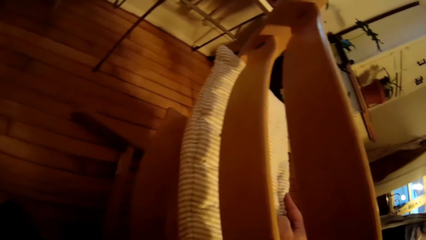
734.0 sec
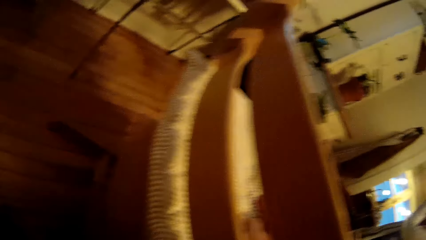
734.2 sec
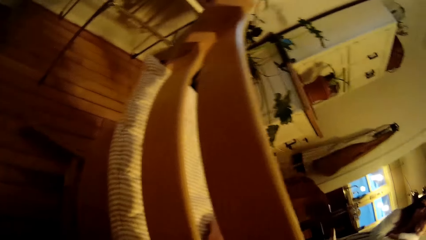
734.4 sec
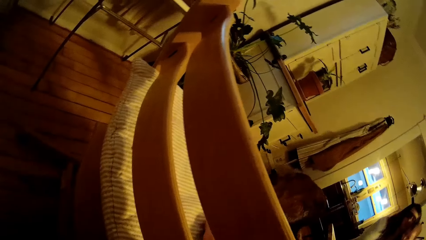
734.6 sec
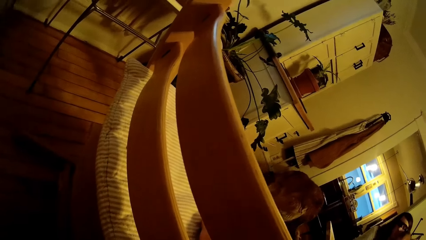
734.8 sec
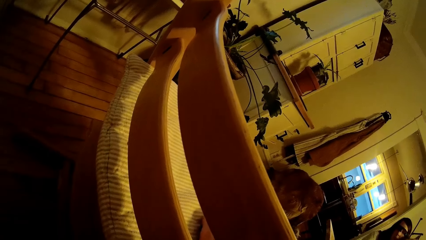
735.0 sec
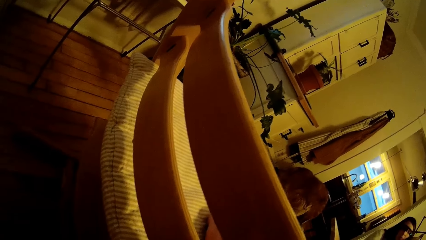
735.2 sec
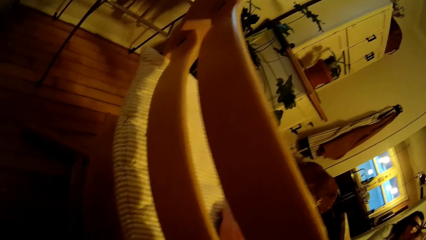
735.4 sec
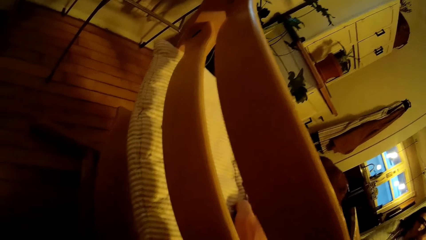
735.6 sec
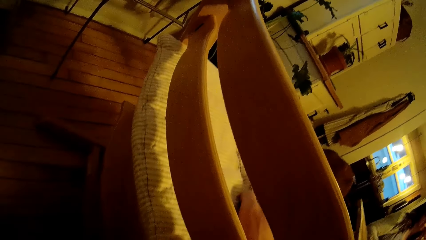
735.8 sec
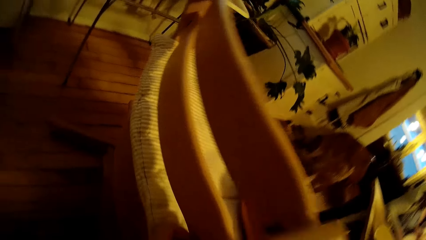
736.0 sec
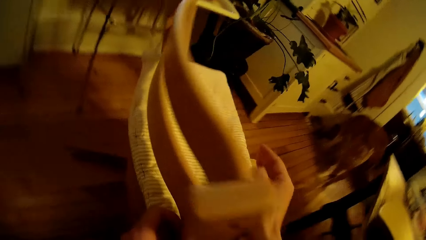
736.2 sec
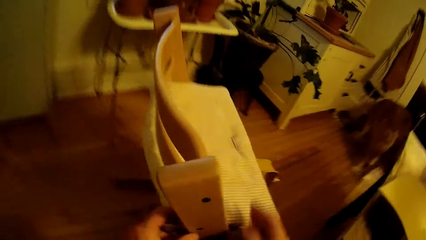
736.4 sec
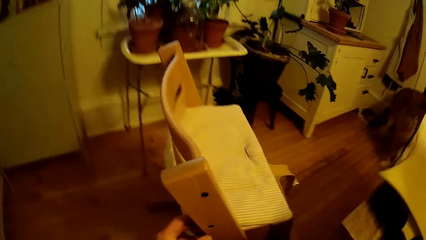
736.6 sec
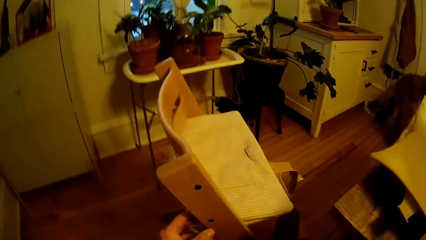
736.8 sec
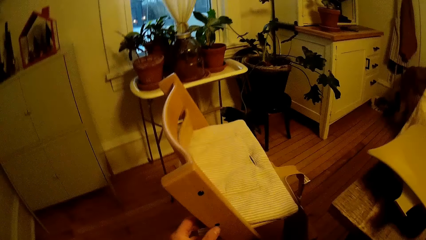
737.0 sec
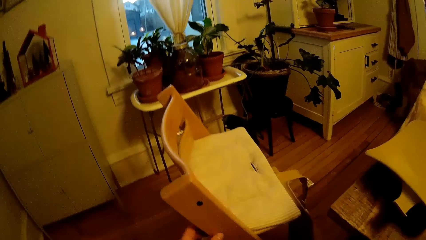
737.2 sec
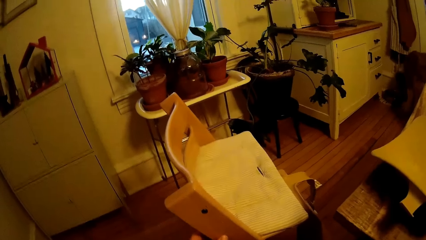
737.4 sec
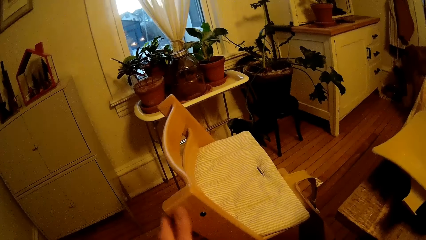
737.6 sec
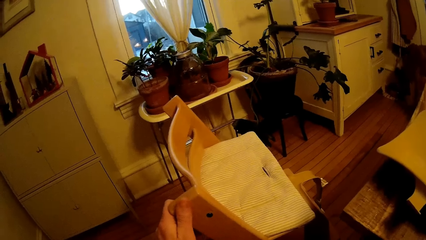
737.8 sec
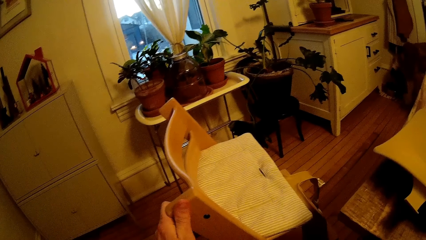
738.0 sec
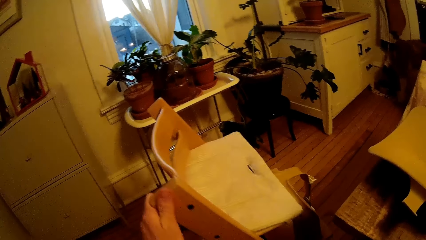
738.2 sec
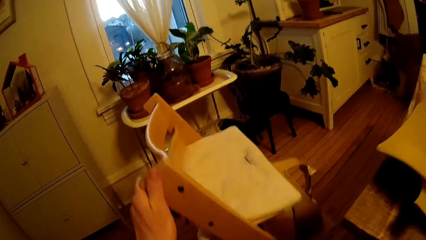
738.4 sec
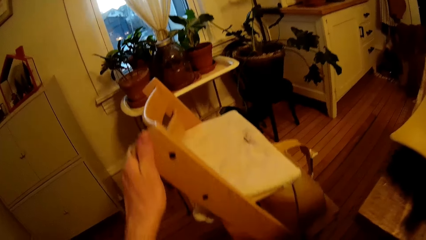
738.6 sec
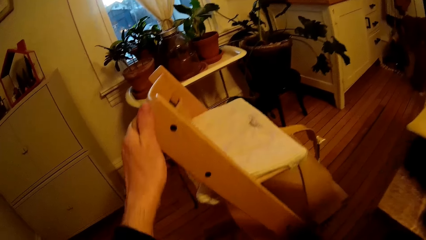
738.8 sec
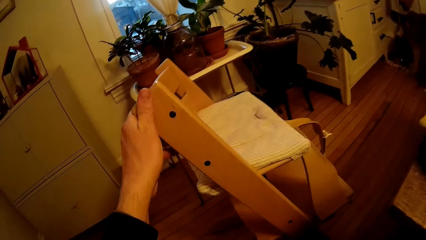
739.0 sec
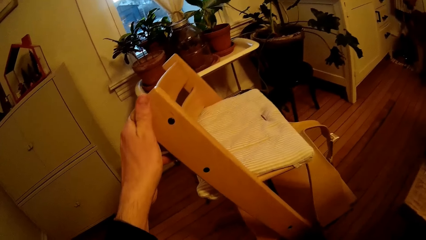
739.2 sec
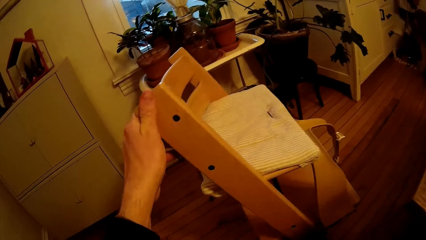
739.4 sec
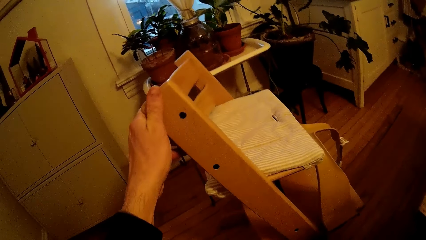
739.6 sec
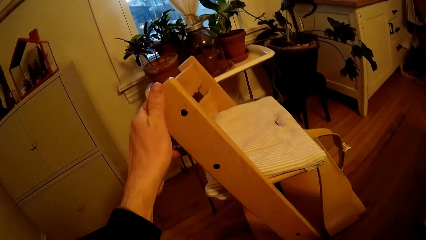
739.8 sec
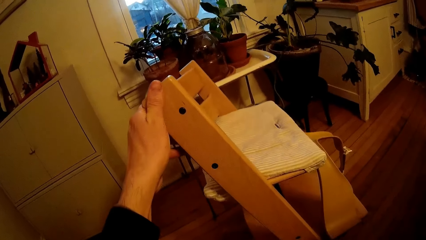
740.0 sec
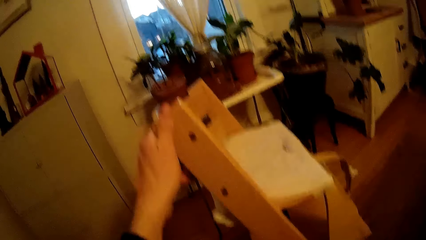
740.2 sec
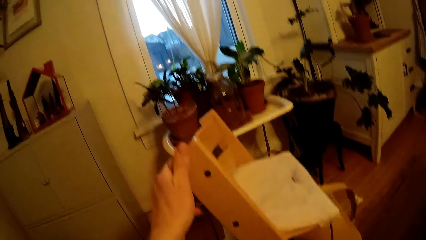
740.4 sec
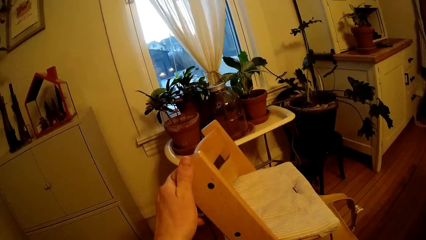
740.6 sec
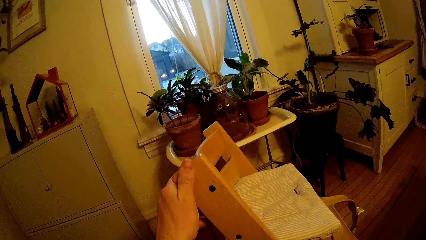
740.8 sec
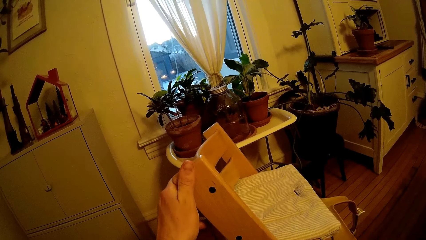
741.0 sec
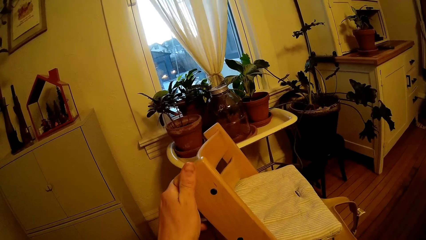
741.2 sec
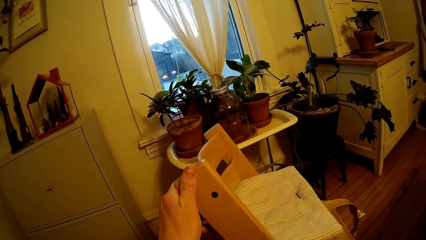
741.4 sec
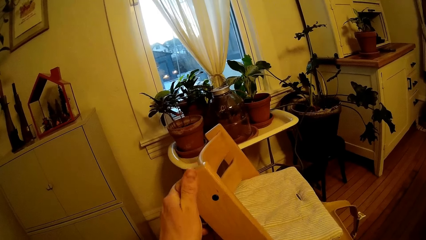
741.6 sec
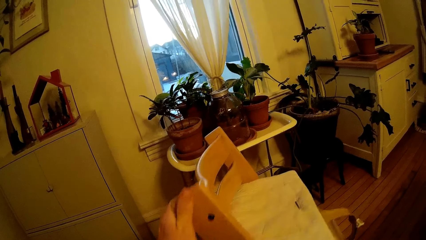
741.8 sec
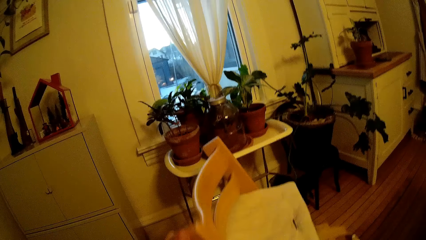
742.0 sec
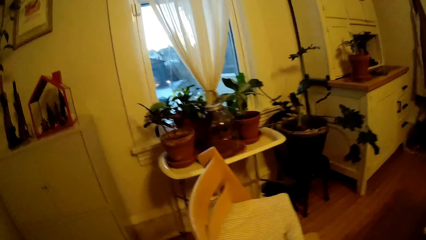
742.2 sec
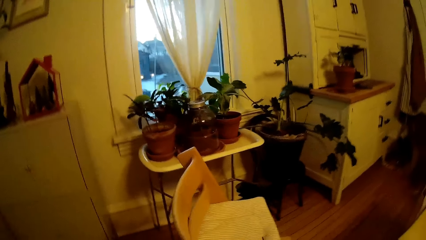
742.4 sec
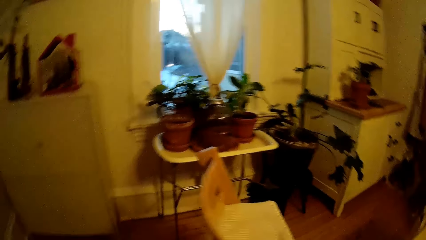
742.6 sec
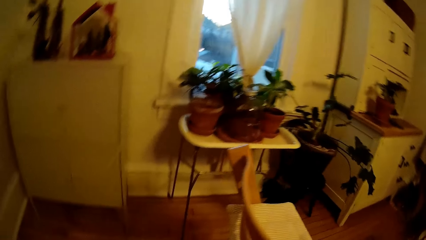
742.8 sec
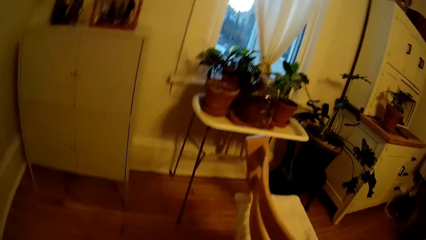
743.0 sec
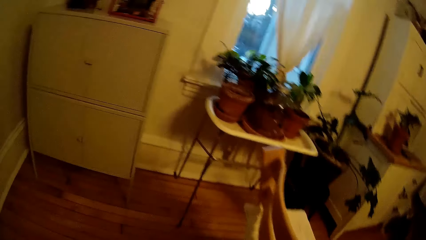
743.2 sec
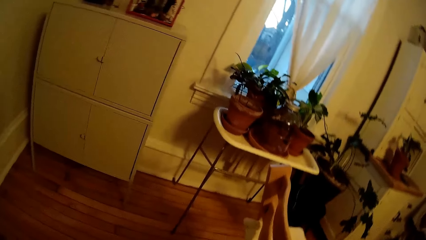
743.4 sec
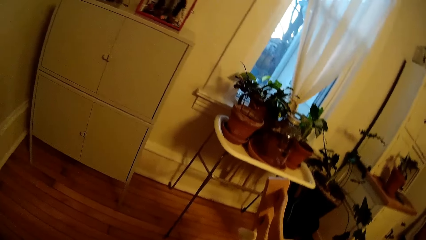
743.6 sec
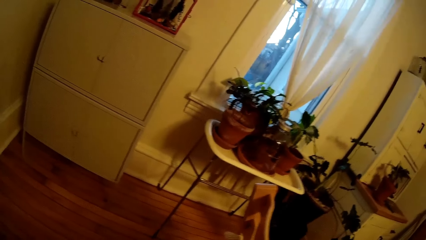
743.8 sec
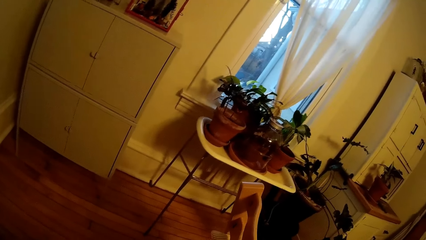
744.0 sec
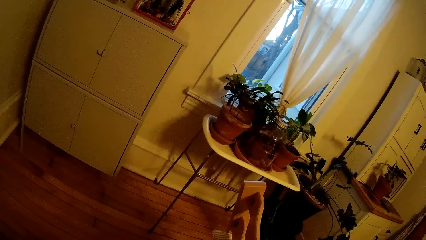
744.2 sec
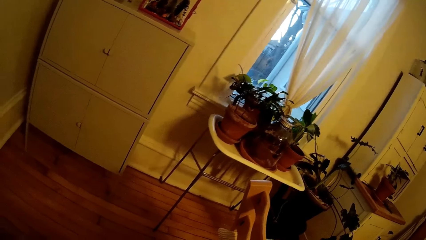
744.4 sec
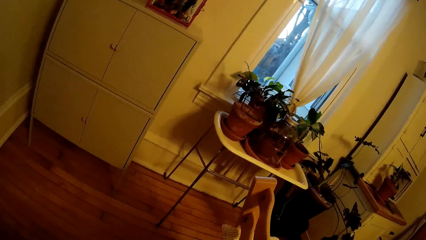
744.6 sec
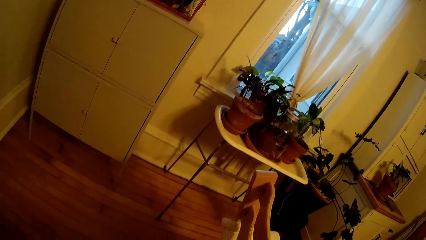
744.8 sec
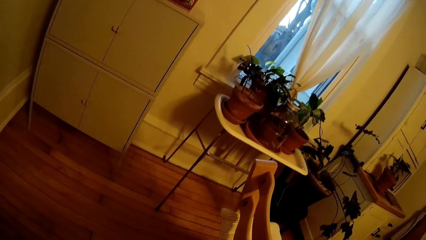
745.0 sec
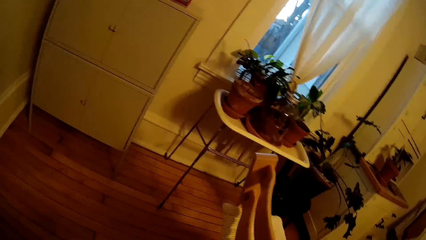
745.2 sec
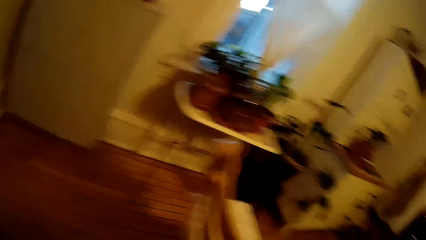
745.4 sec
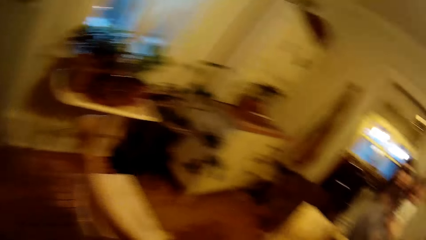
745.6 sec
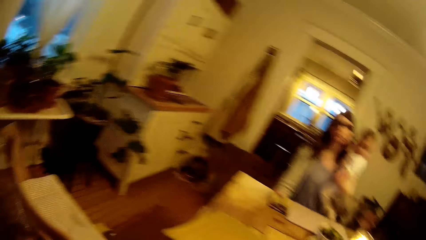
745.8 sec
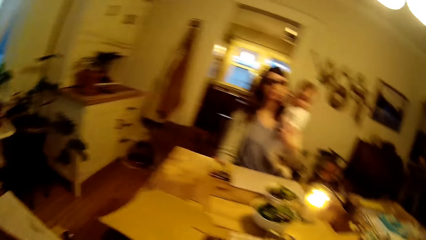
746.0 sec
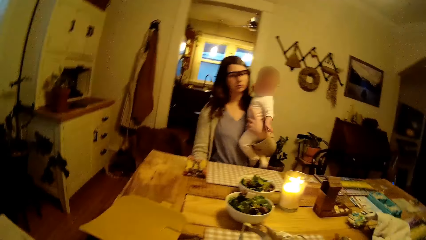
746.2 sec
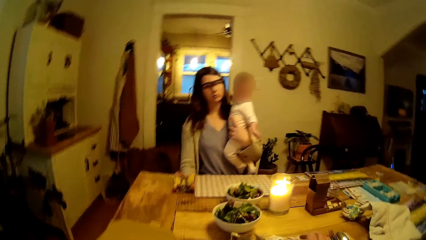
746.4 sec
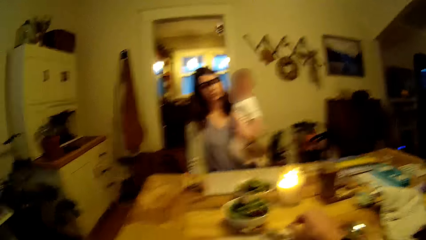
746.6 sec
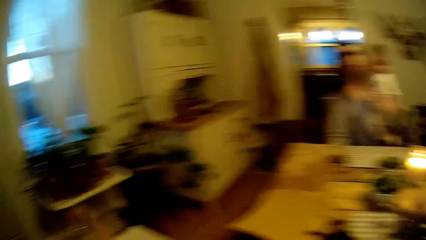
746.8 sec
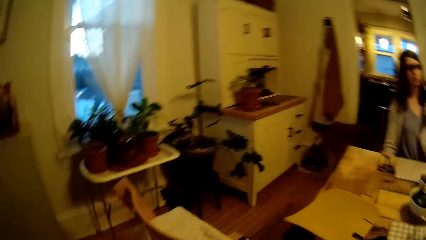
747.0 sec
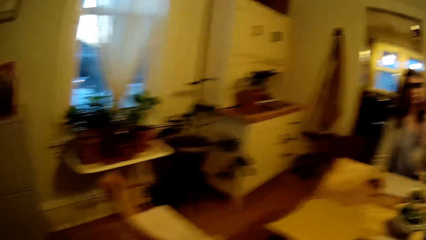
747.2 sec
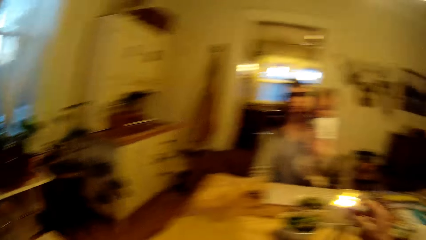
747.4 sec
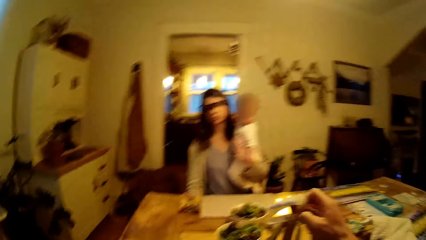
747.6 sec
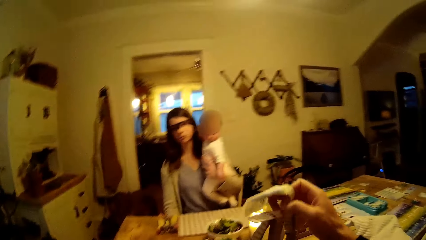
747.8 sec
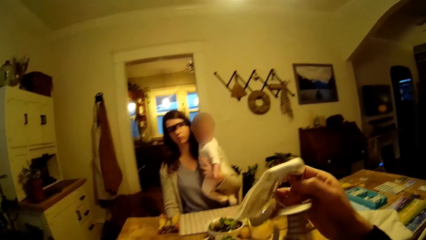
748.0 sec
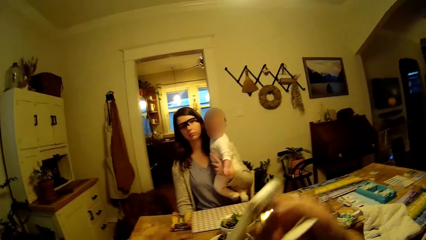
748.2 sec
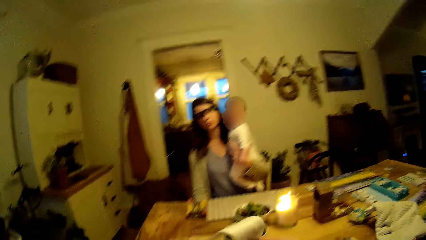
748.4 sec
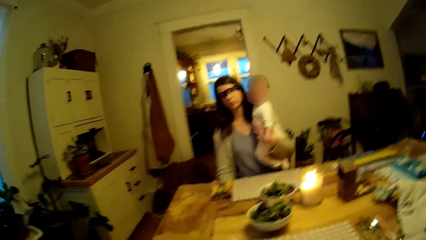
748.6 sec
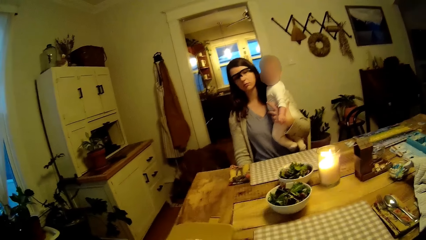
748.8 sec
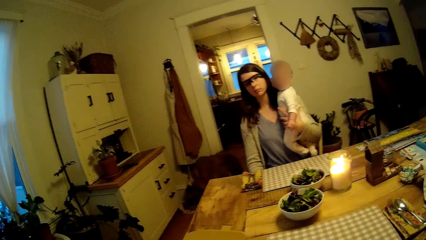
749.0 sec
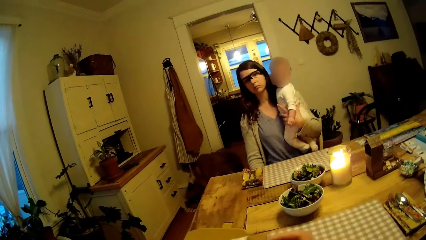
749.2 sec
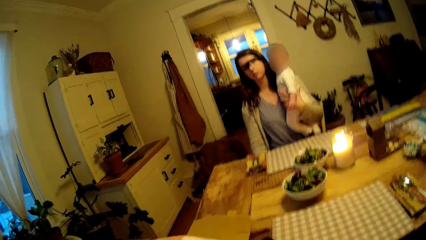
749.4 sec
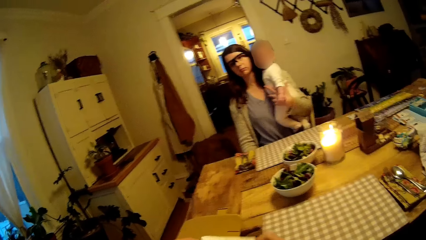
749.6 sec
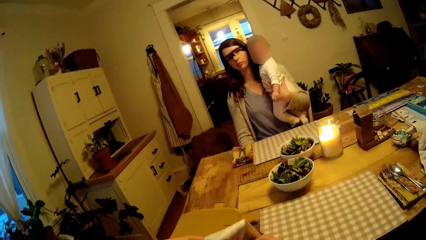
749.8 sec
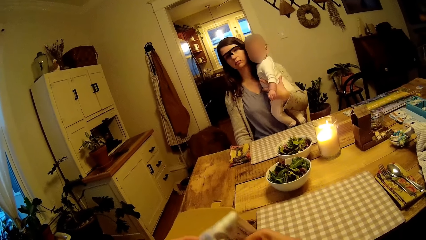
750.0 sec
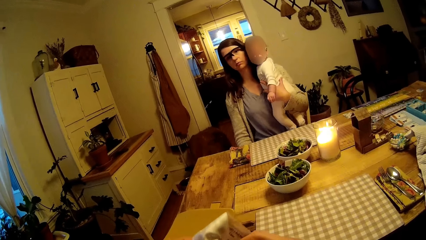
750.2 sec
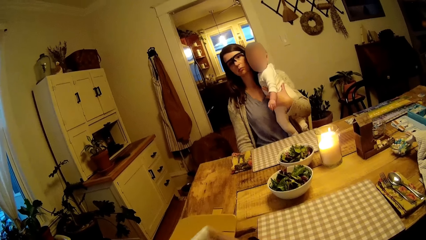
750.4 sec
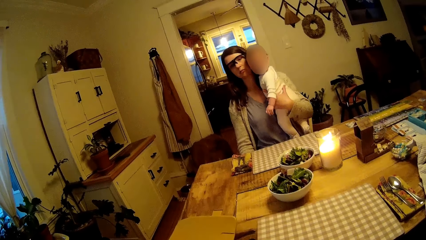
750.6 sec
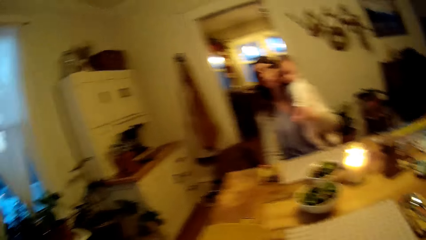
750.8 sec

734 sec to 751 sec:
The camera wearer removes his right hand from the high chair. He adjusts his left hand on the high chair. He raises the right side of the chair with his left hand. He places the right side of the chair to the ground with his left hand. He interacts with the woman. He picks up the strap from the table.
